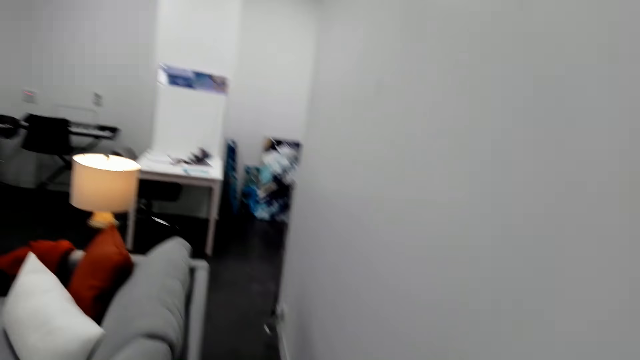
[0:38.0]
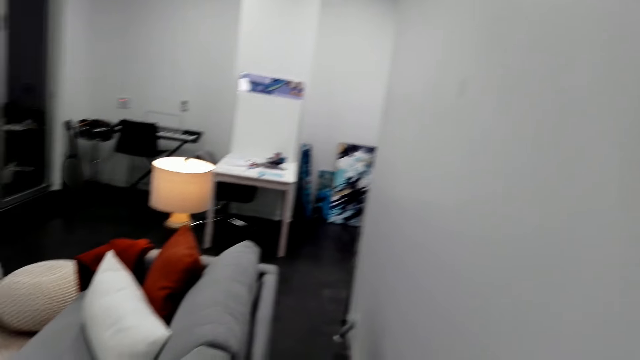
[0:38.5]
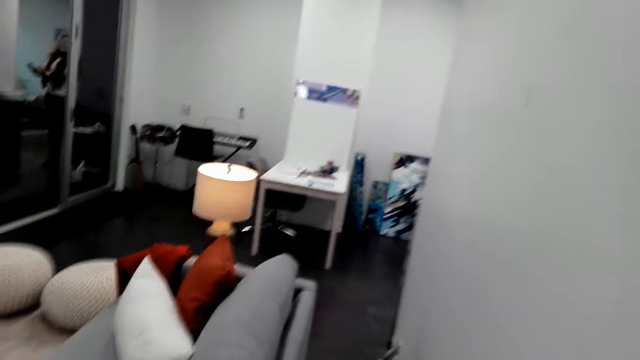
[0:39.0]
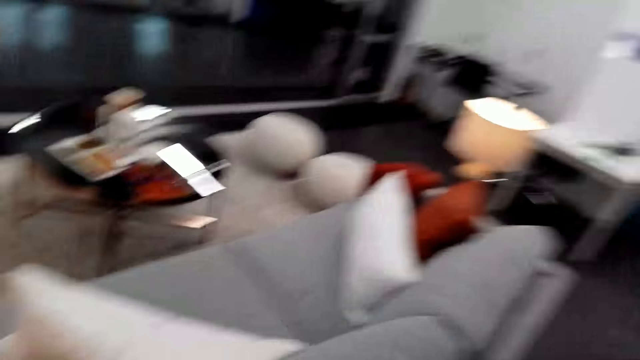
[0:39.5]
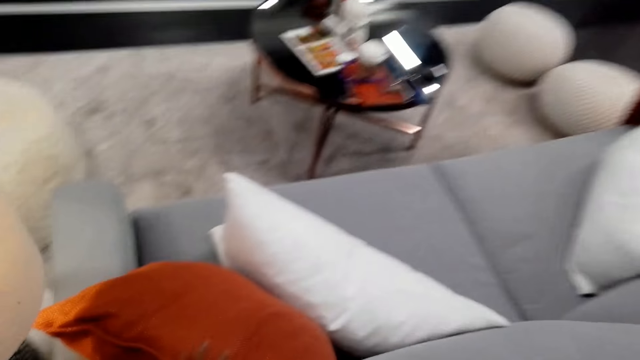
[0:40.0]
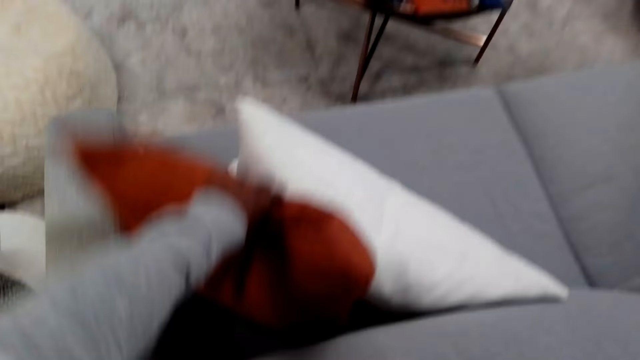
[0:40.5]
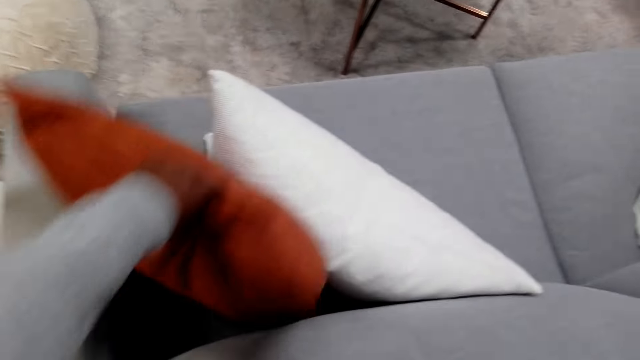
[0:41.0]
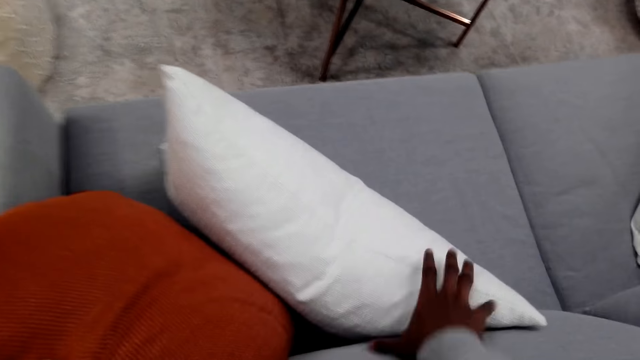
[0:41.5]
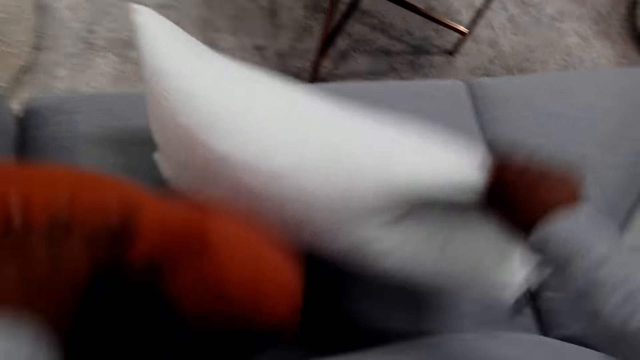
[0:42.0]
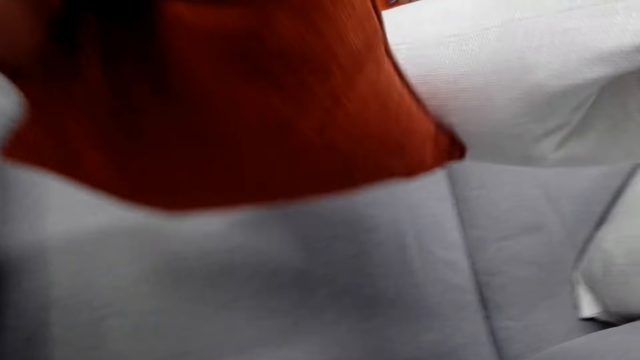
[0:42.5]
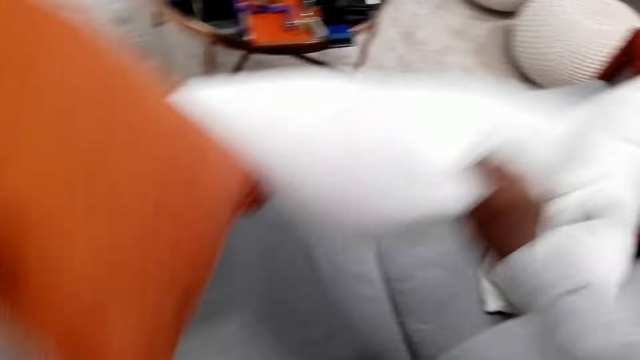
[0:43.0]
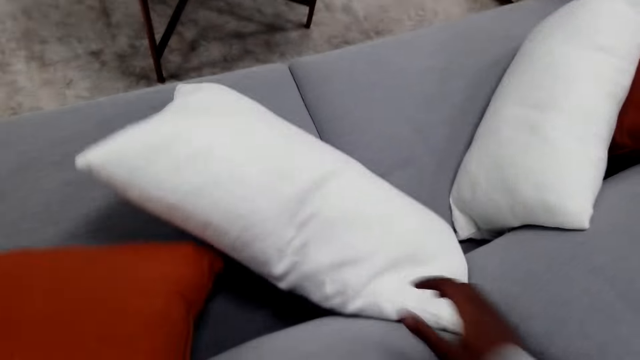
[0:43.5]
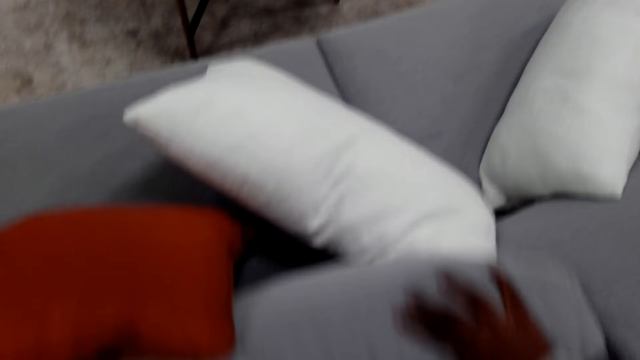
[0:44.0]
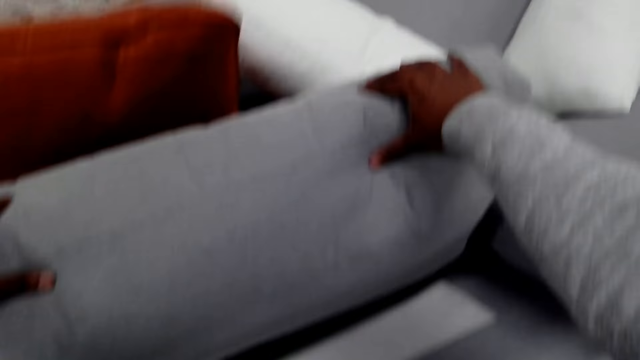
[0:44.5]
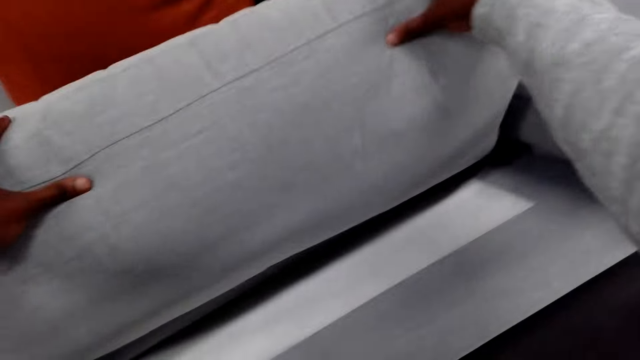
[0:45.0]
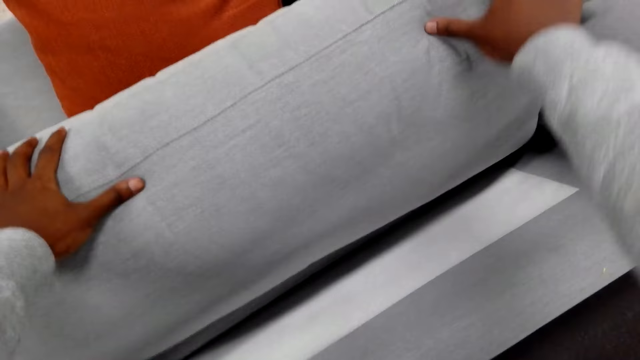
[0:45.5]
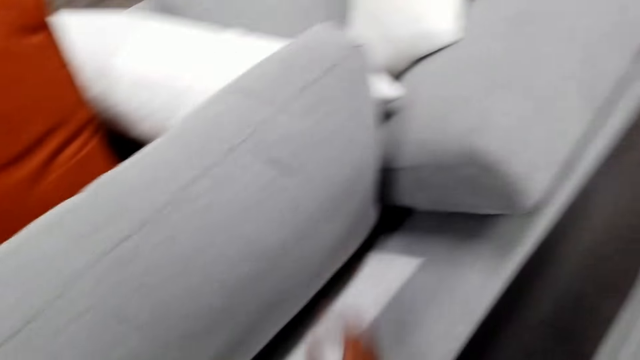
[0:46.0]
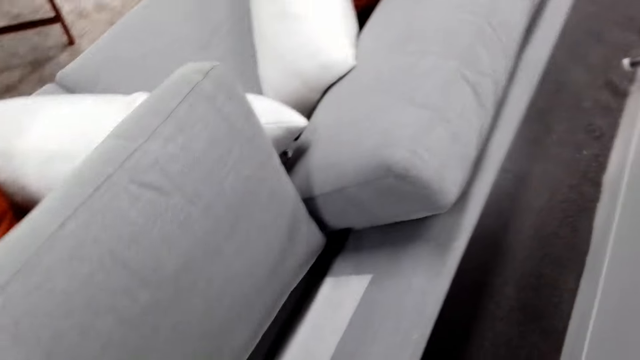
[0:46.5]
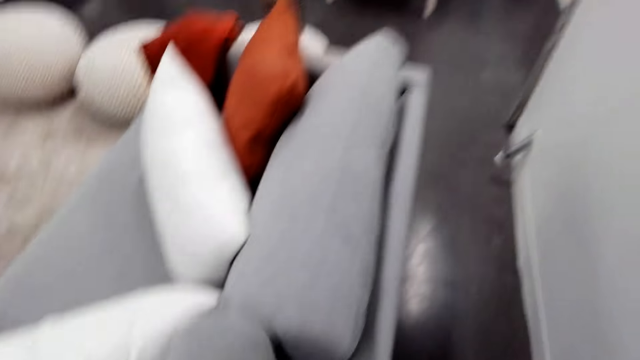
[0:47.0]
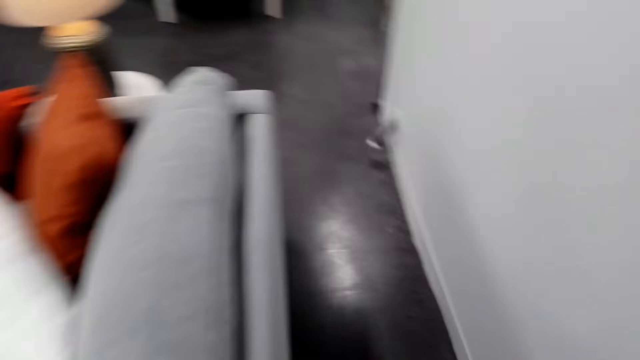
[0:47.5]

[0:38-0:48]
The camera wearer moves the throw pillows. They lift up two pillows. They place the pillows on the sofa. They move a cushion.

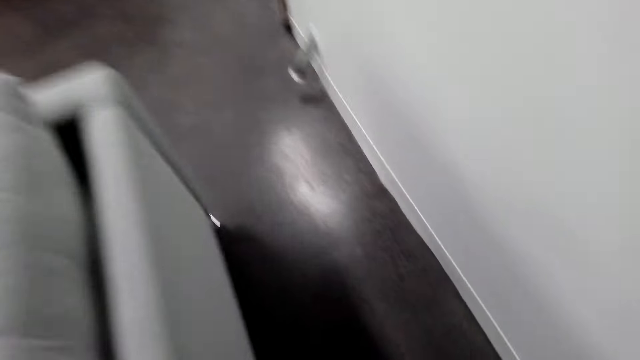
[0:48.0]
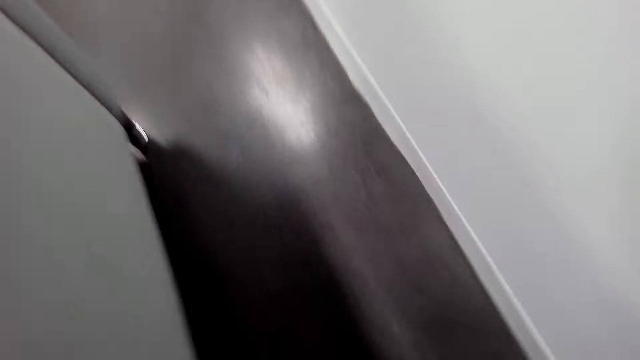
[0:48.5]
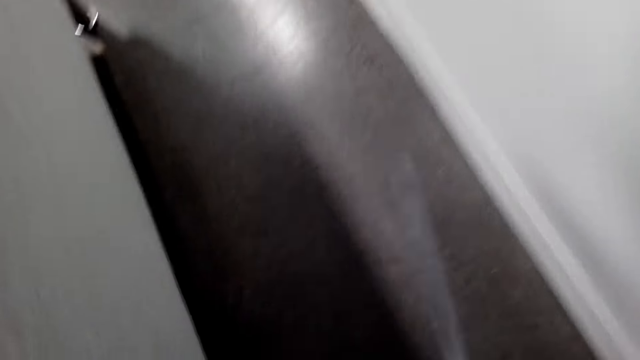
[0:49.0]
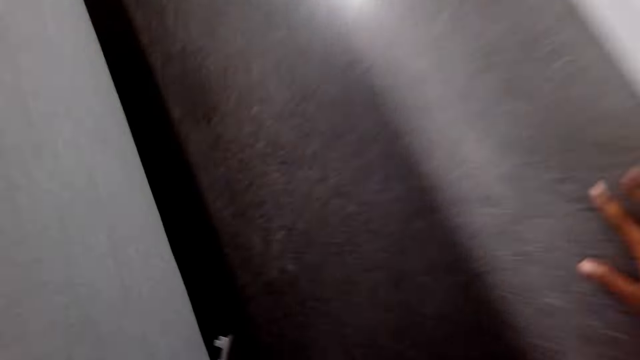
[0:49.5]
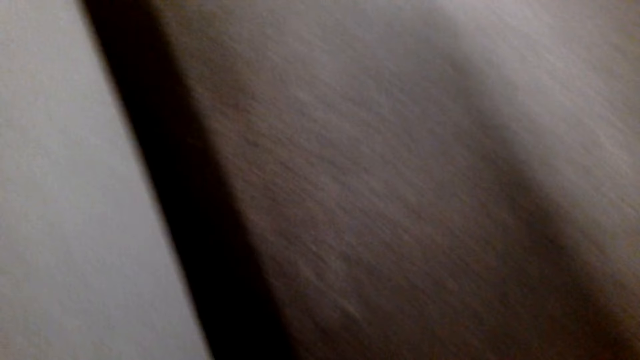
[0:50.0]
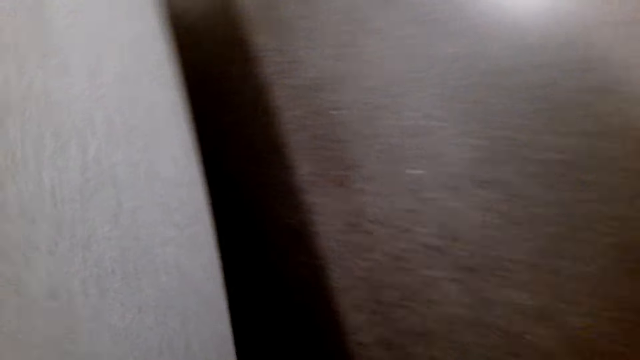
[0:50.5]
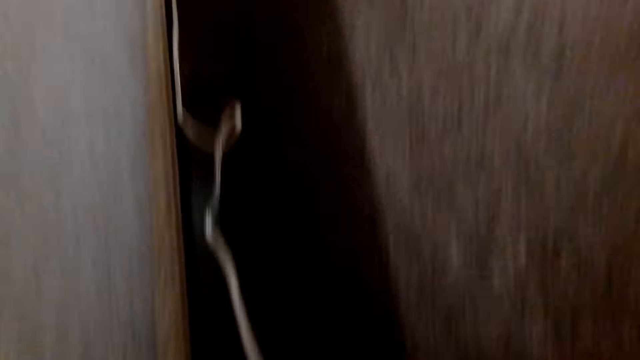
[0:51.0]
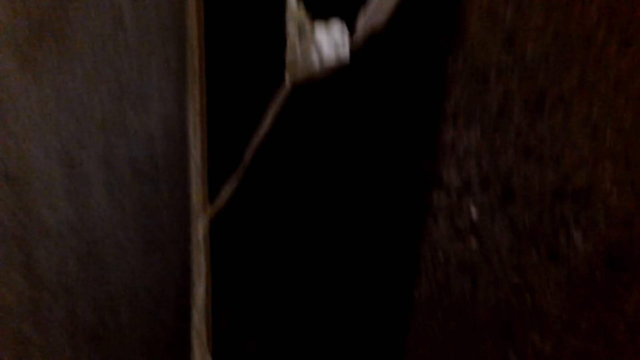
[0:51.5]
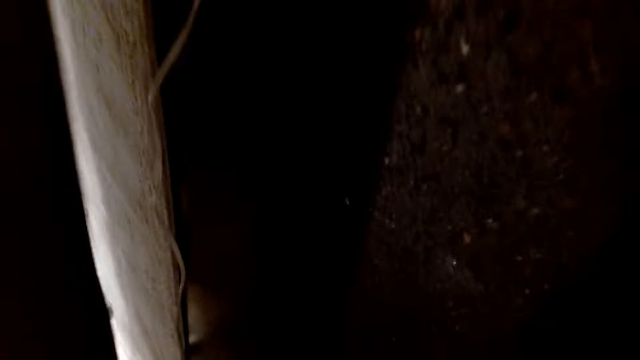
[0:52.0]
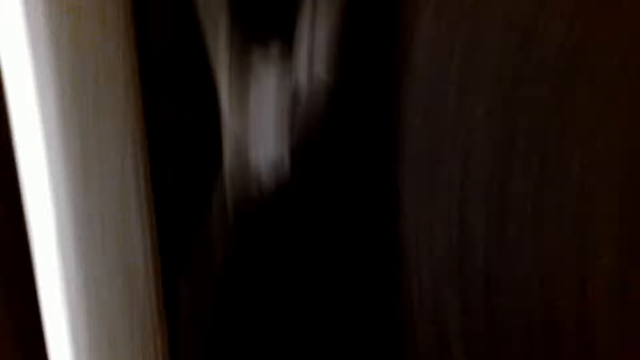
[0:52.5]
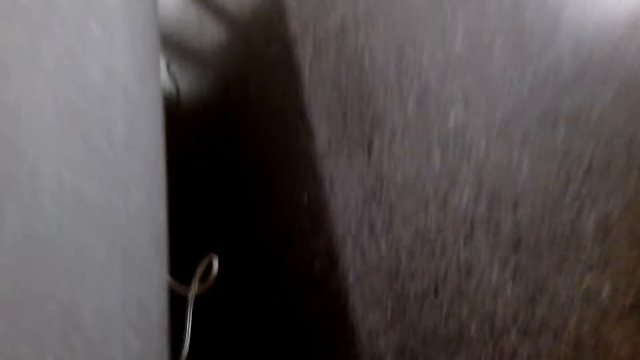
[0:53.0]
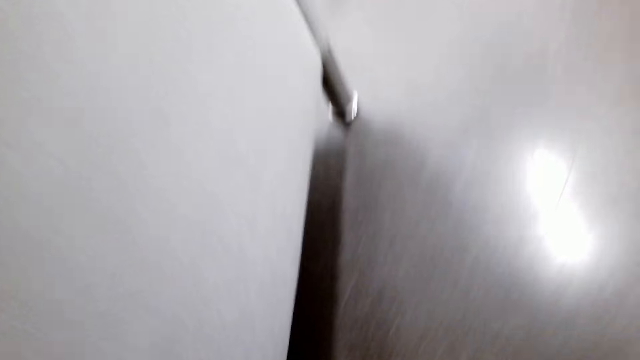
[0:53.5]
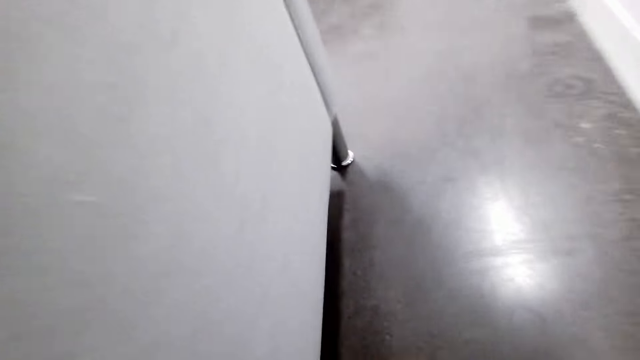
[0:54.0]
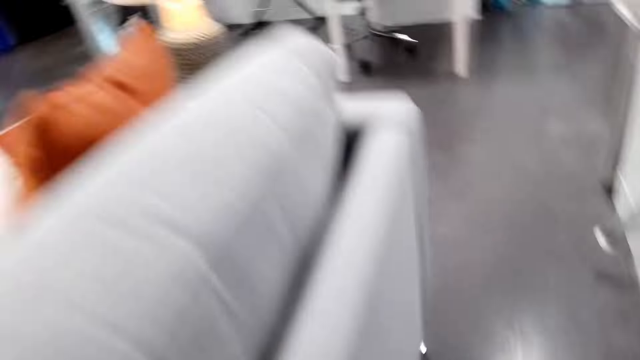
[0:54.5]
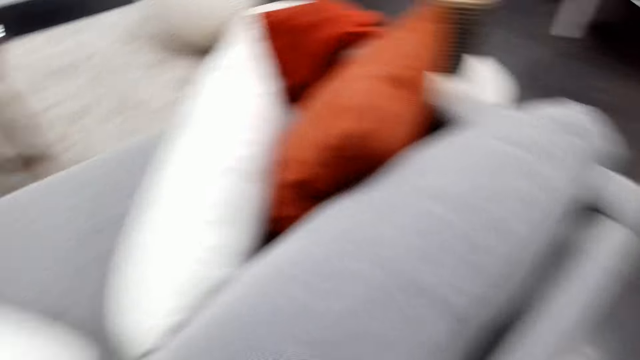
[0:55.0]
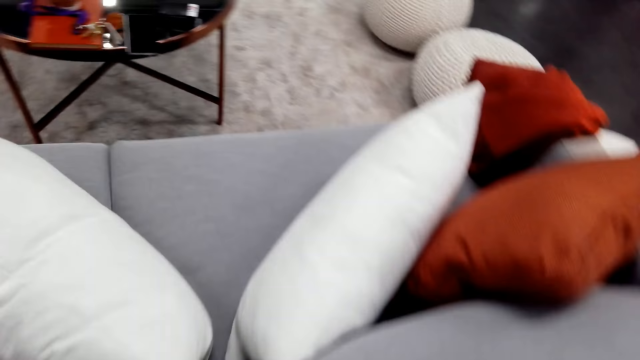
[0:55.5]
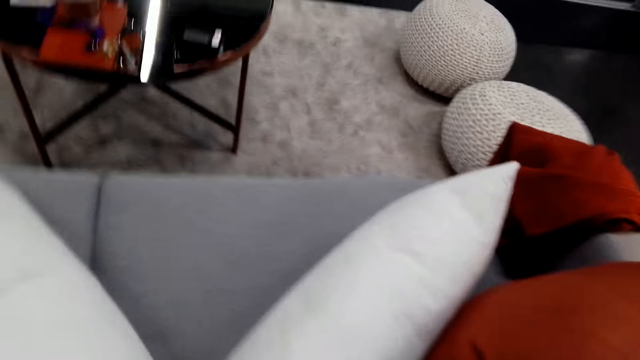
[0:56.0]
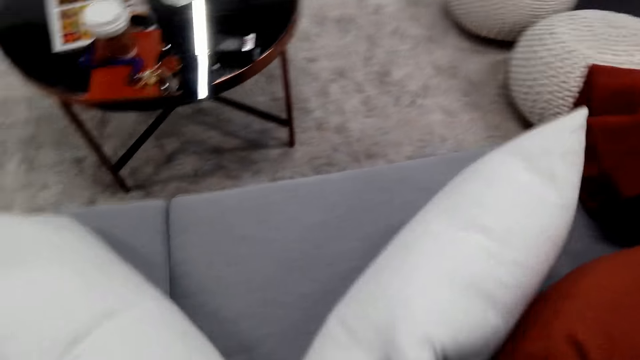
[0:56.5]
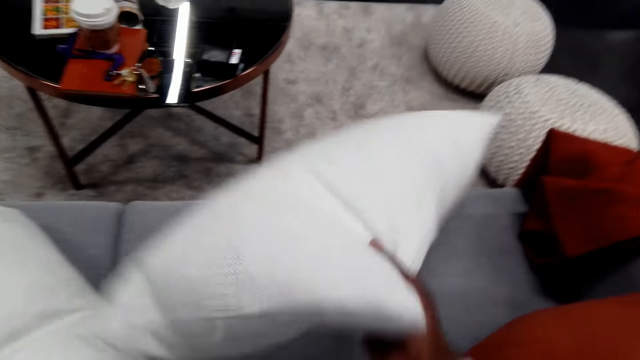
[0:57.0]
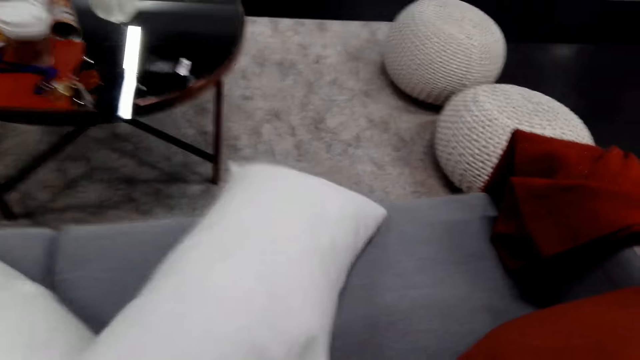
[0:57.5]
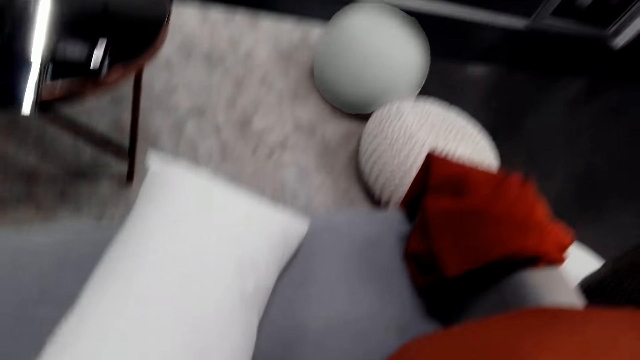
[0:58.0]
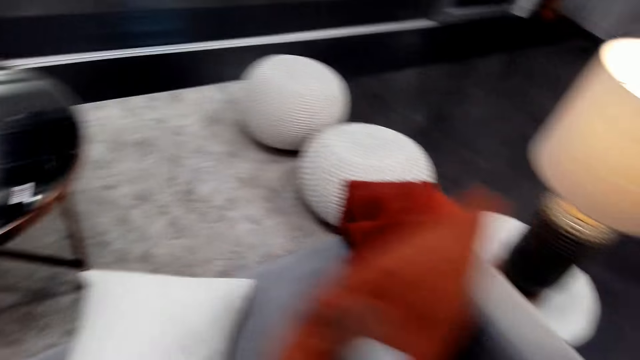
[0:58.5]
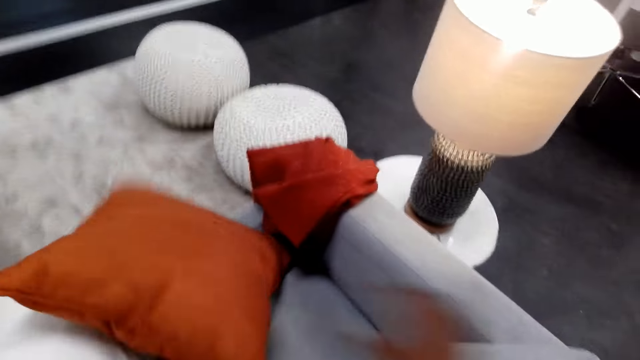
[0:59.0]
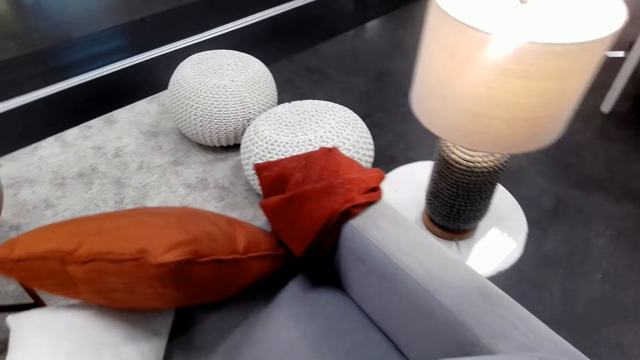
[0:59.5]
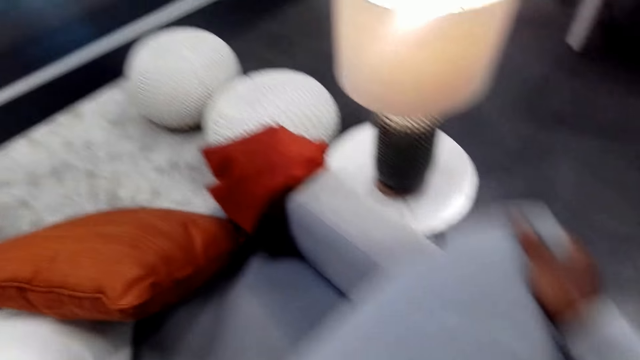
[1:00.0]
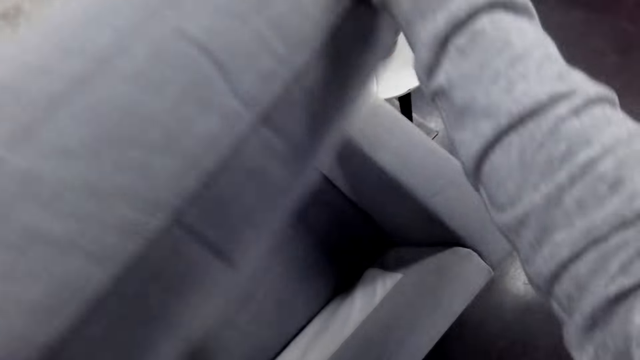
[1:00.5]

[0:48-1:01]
The camera wearer looks under the sofa. They look around. They turn another pillow. They move the throw pillows. They throw another pillow.
